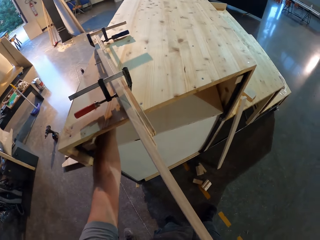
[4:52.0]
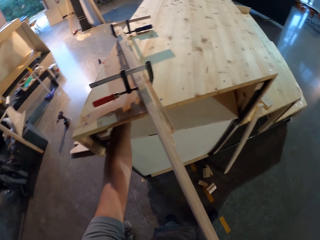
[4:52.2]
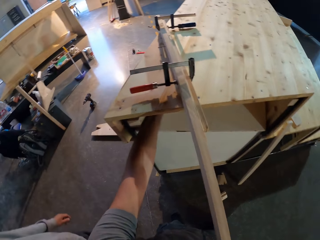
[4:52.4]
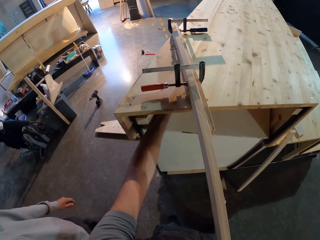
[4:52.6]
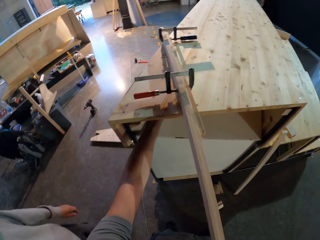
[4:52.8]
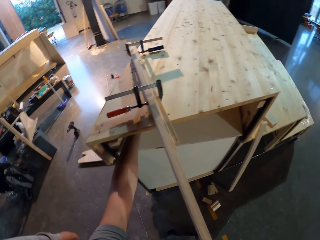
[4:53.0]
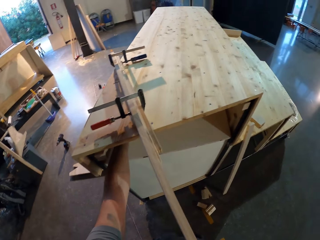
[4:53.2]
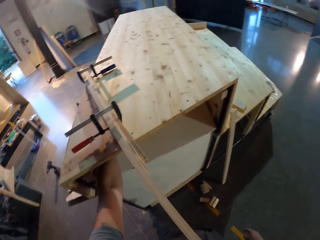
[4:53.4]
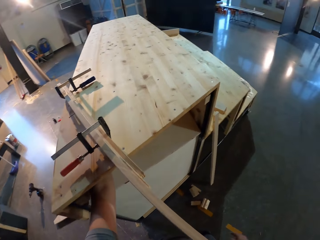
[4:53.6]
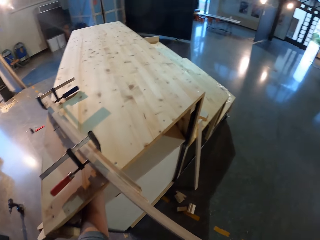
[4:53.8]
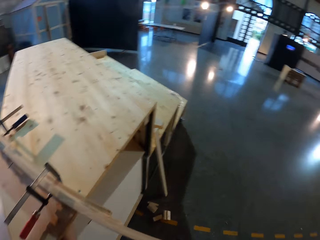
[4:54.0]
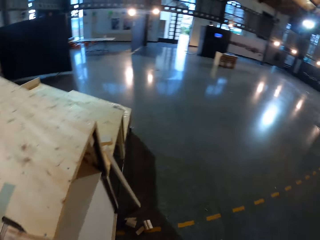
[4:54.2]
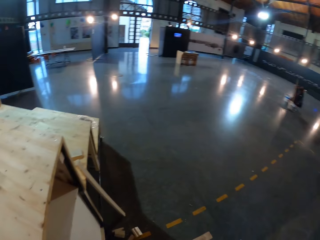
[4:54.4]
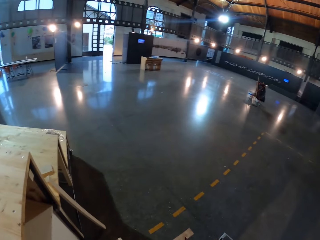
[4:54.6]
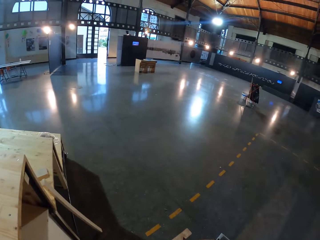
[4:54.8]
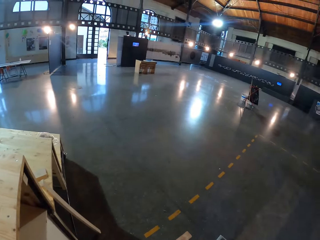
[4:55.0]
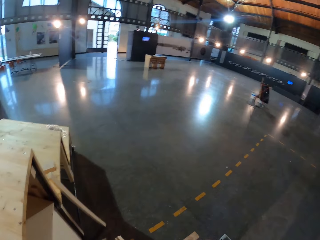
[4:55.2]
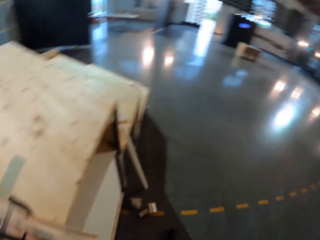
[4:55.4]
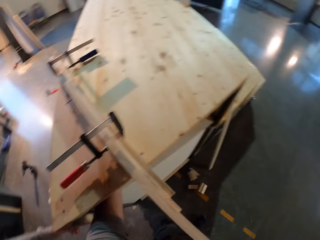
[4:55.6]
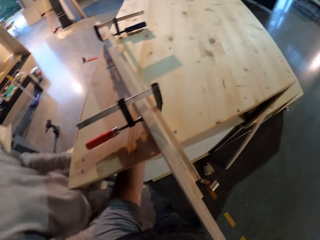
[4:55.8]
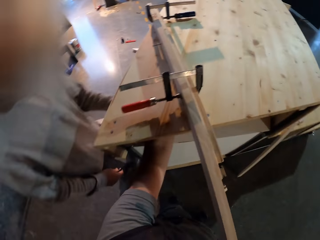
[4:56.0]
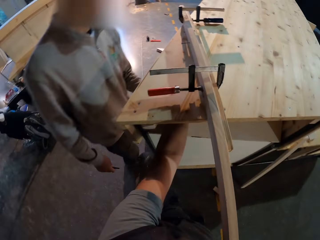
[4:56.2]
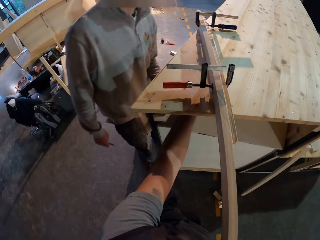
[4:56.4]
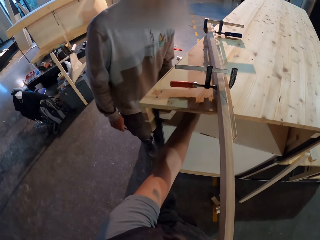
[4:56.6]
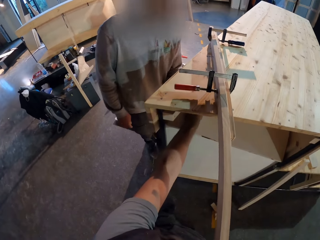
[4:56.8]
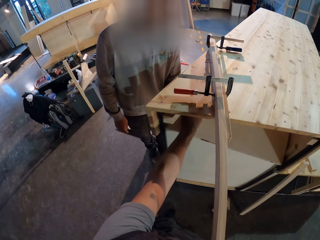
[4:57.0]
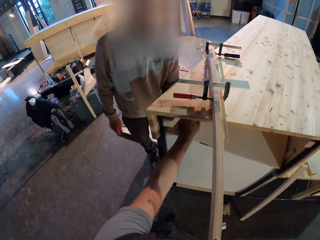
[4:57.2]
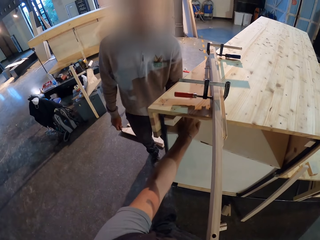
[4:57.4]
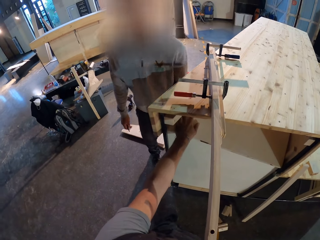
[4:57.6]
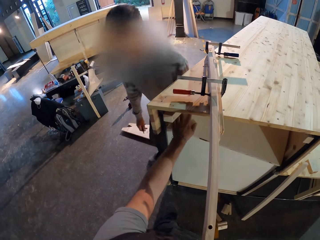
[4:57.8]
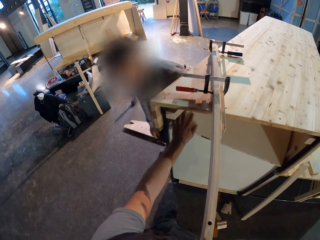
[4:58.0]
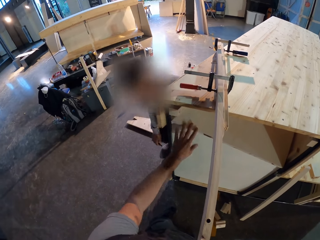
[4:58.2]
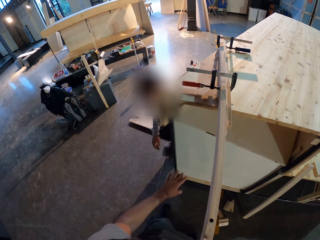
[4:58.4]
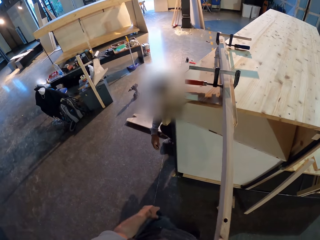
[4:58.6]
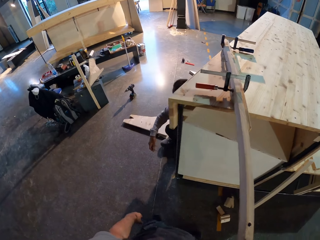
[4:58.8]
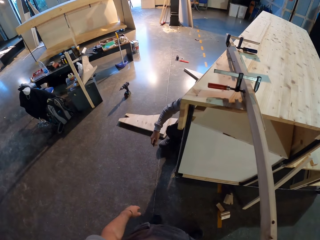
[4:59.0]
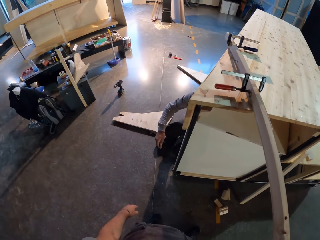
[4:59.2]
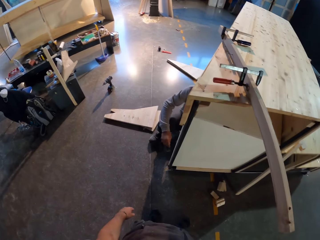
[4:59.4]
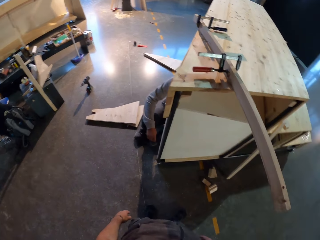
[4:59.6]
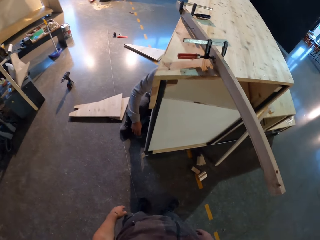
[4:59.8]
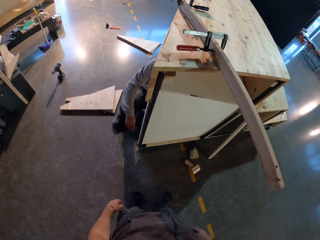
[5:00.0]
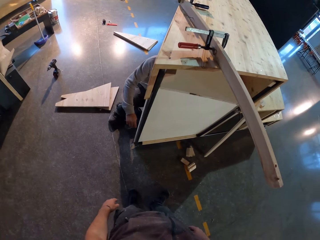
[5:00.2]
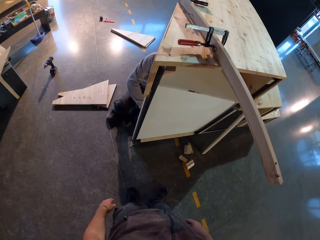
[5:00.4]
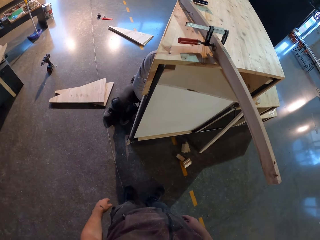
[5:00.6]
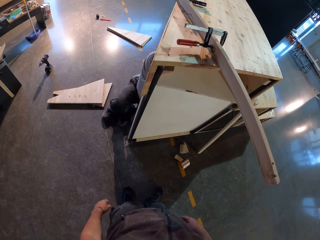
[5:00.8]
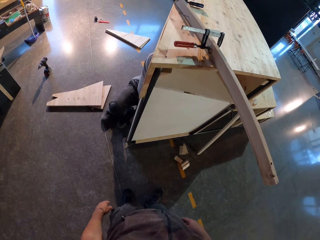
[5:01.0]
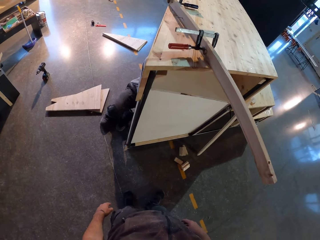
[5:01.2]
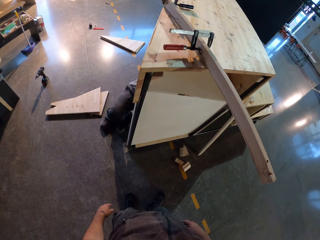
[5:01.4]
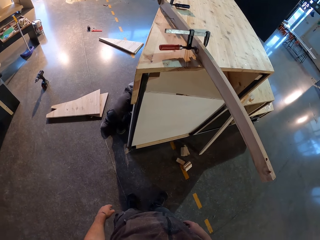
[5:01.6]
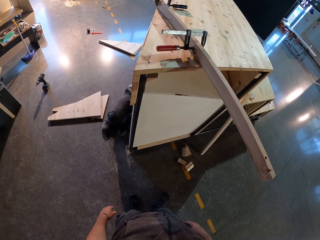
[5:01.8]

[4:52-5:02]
The camera wearer looks around. A man goes below the furniture. The camera wearer looks at the working table.

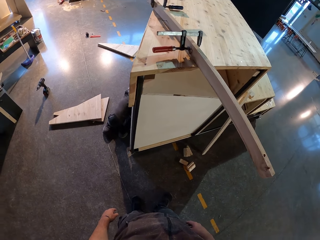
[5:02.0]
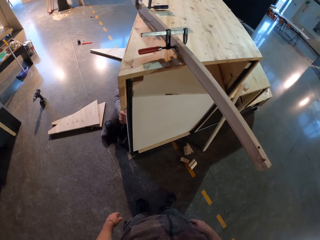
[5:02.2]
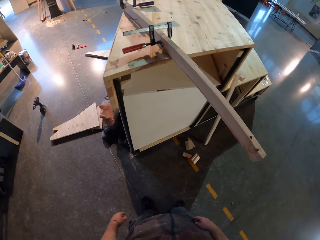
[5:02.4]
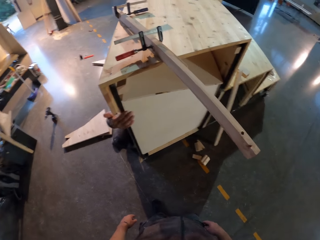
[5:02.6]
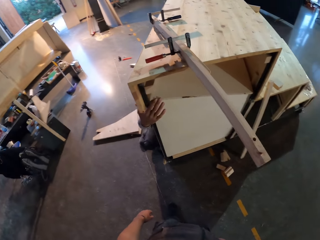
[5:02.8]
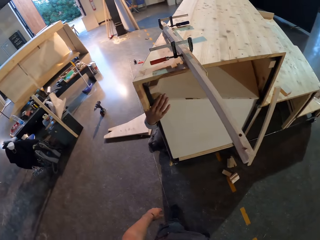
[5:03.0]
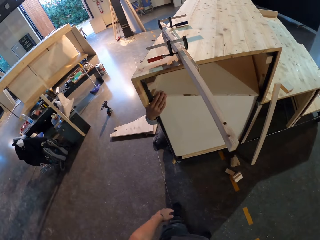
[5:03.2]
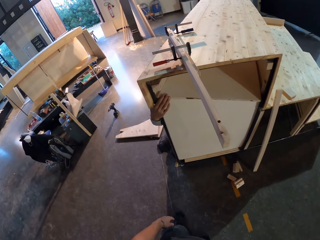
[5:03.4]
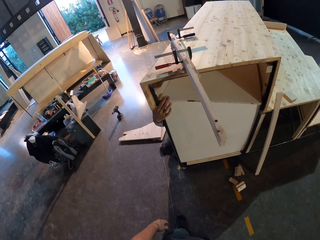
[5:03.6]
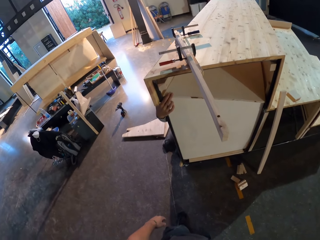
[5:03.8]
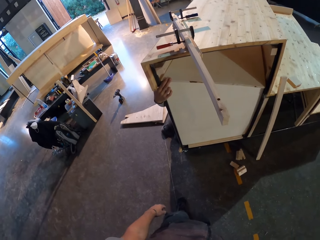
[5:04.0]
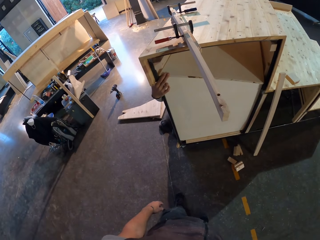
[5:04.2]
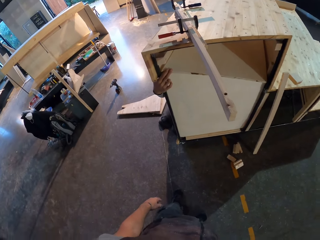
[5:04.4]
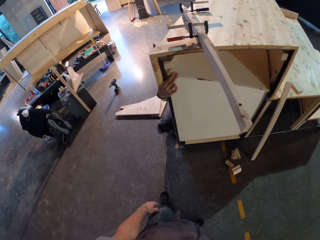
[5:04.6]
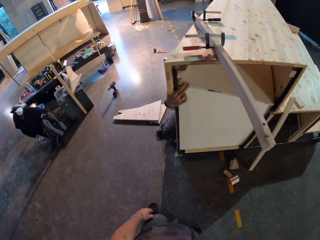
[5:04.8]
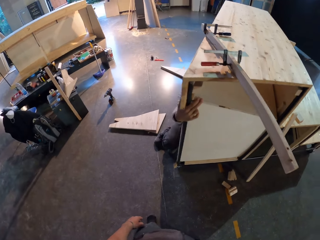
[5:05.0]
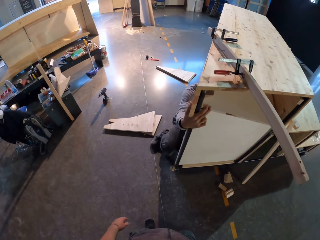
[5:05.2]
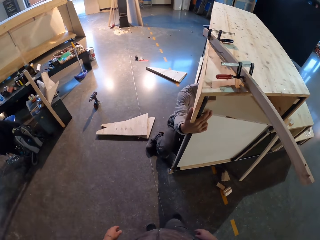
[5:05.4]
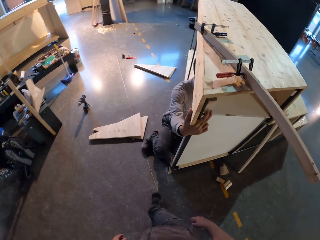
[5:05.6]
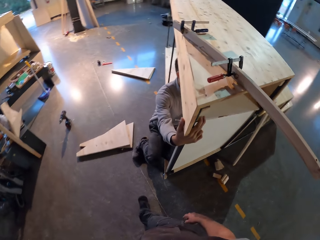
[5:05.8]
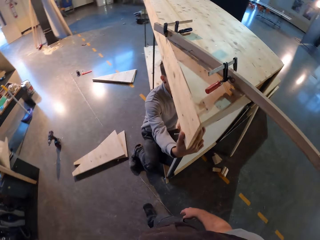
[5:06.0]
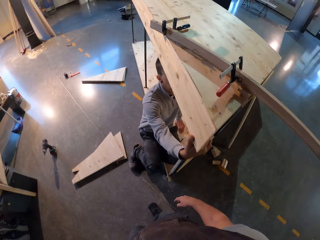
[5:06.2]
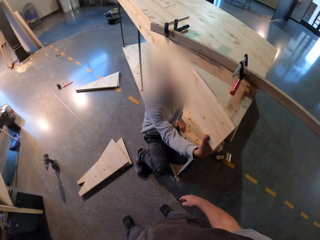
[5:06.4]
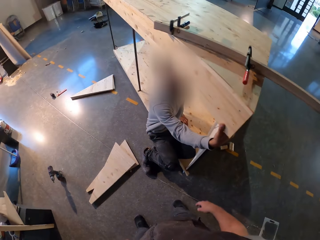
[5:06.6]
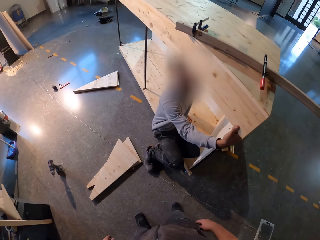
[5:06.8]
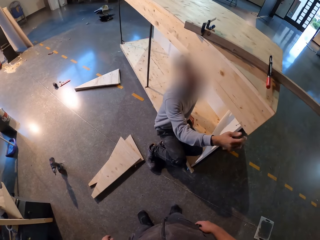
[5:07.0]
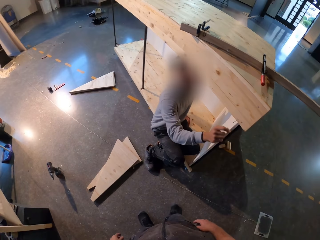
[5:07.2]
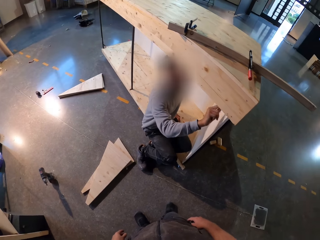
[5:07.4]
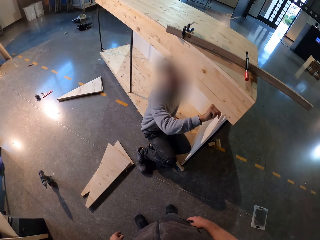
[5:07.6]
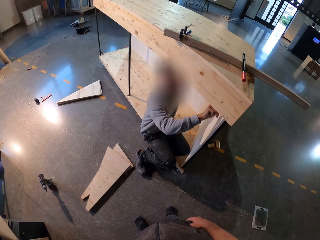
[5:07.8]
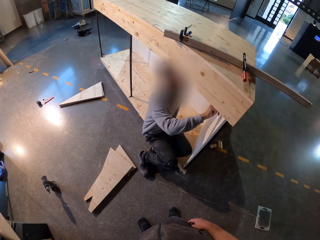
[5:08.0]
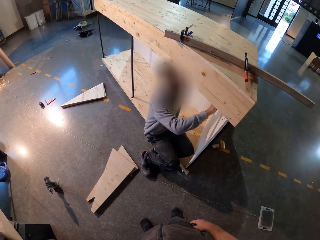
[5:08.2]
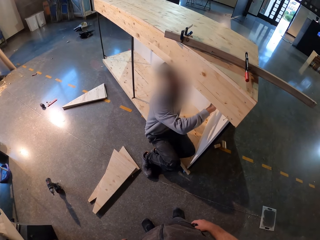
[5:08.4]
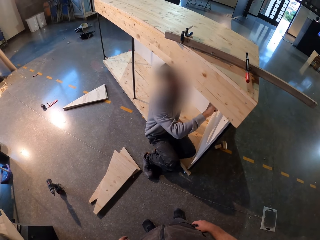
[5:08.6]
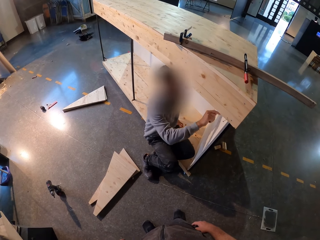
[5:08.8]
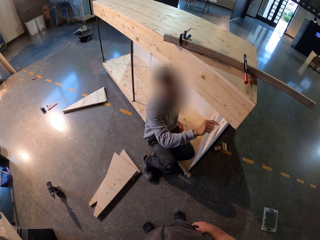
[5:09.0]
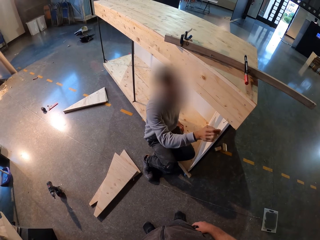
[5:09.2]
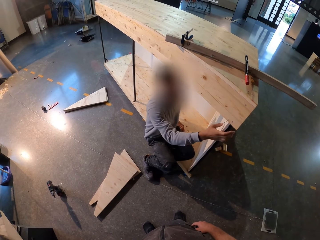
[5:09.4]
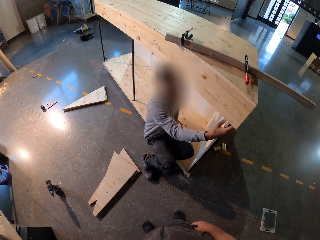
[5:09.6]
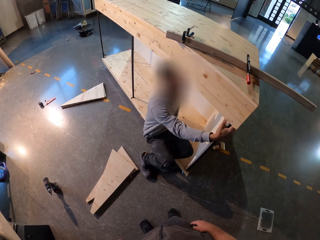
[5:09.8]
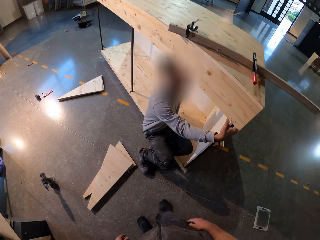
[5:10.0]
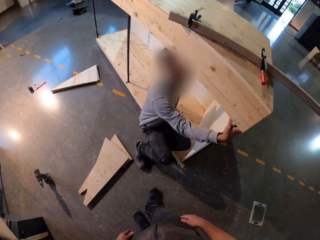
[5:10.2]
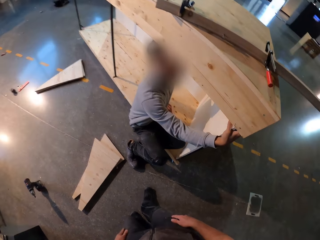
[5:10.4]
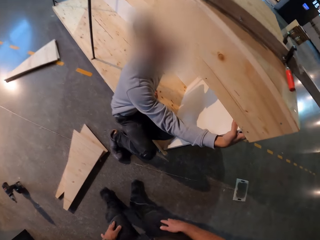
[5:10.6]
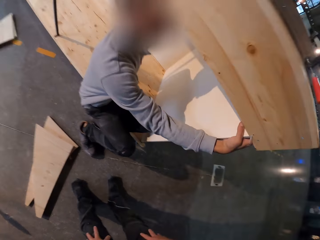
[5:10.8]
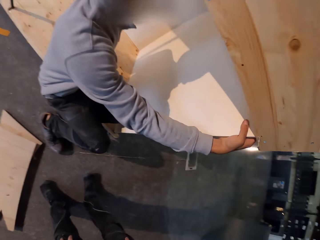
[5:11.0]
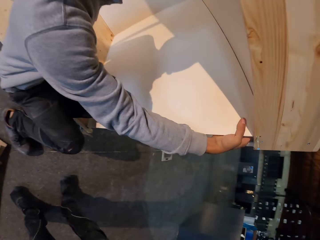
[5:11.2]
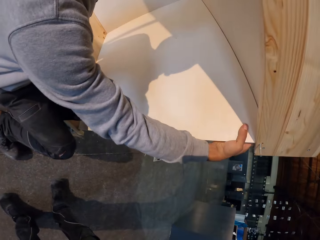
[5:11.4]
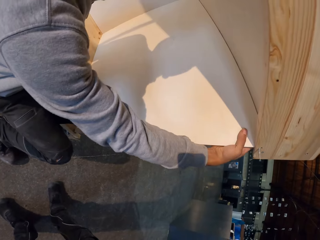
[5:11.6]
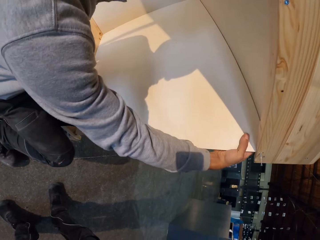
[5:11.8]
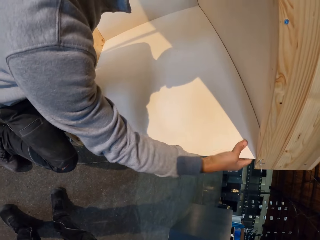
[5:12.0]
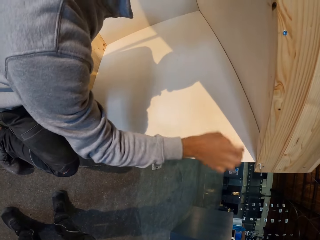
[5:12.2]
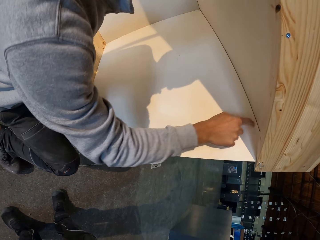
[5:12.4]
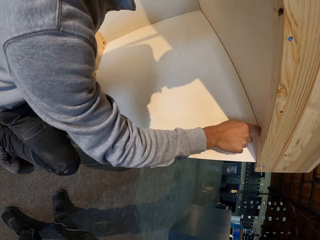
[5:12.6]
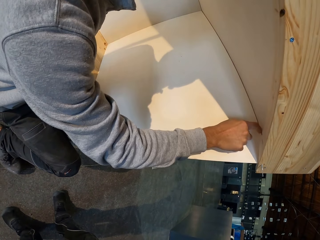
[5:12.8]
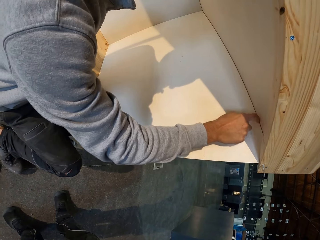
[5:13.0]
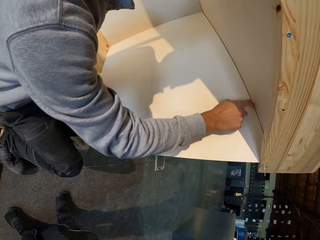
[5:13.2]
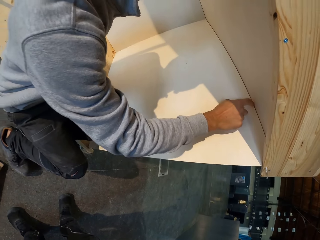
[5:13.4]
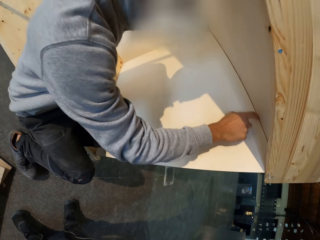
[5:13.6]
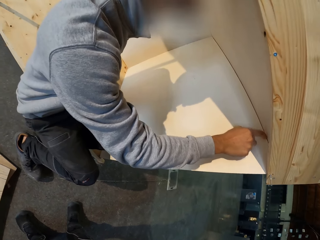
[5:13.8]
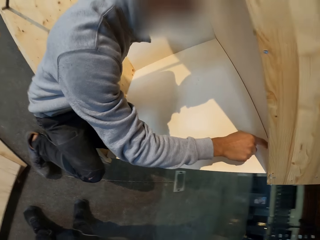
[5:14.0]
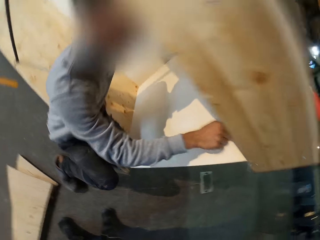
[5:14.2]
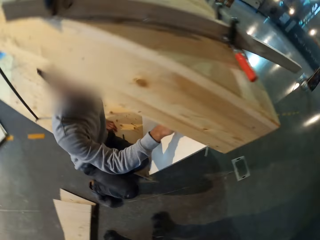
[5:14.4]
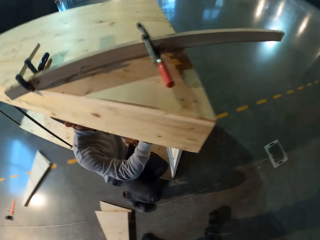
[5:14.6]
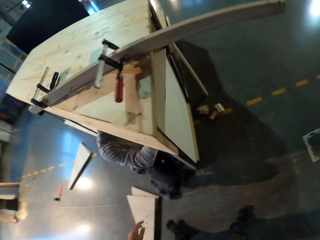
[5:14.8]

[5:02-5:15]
The man touches the plank of wood with his right hand. The camera wearer moves forward. They look at the man. They bend. The man touches the edges of the plank of wood with his right hand.
